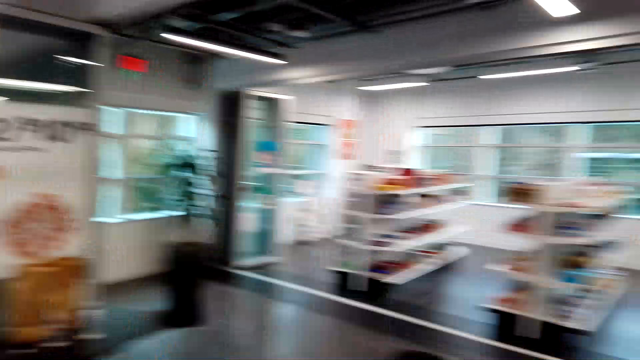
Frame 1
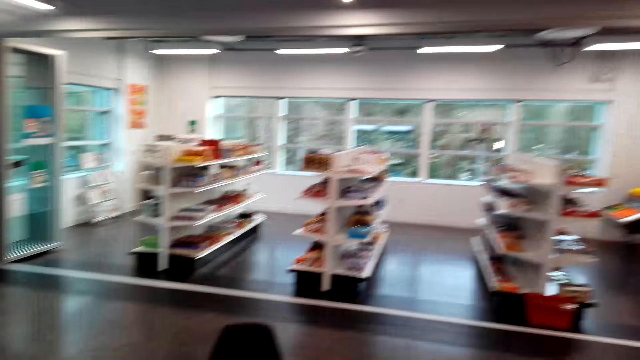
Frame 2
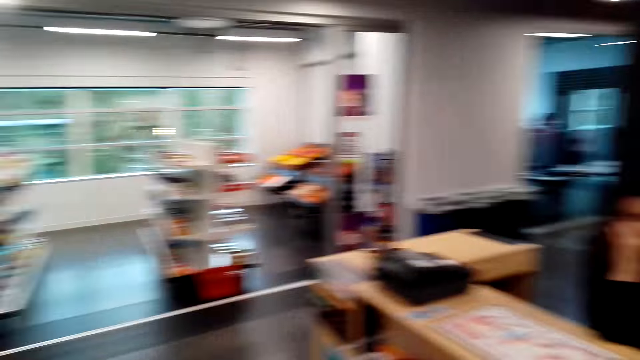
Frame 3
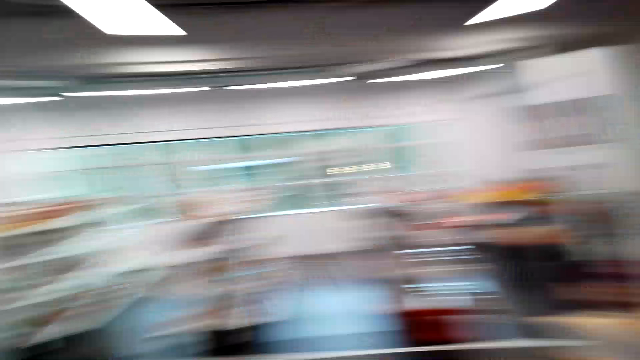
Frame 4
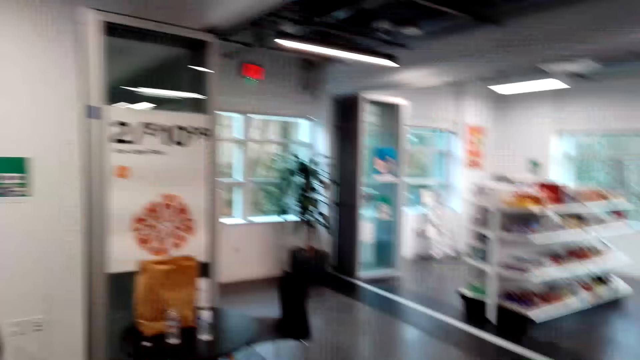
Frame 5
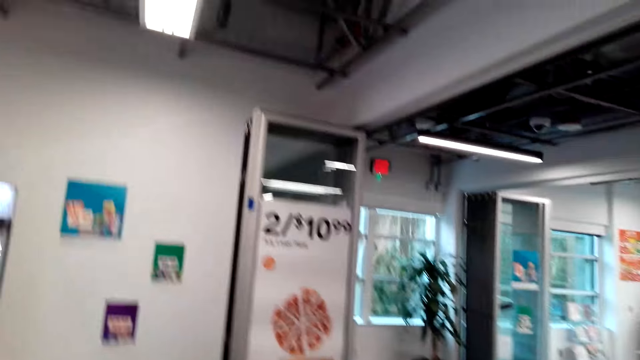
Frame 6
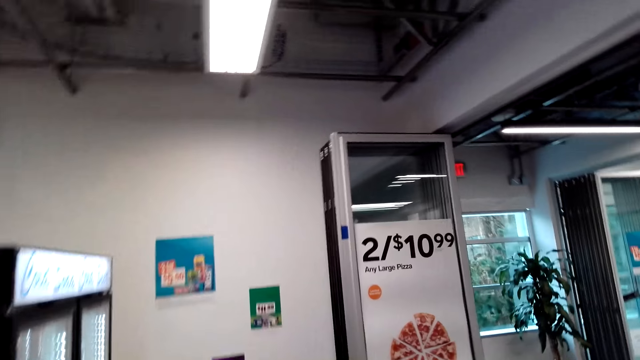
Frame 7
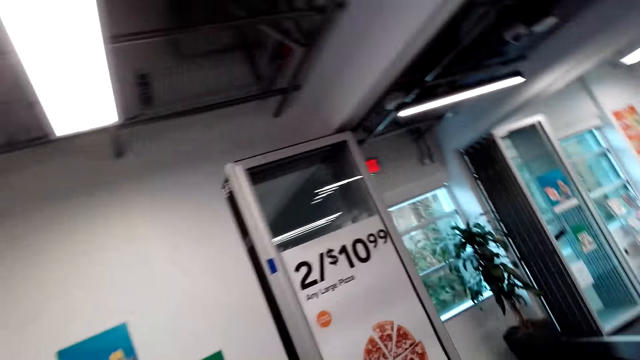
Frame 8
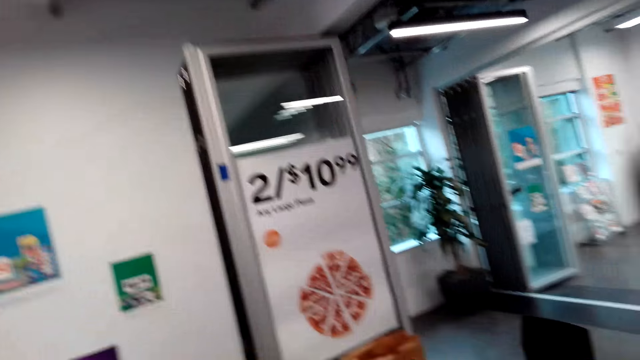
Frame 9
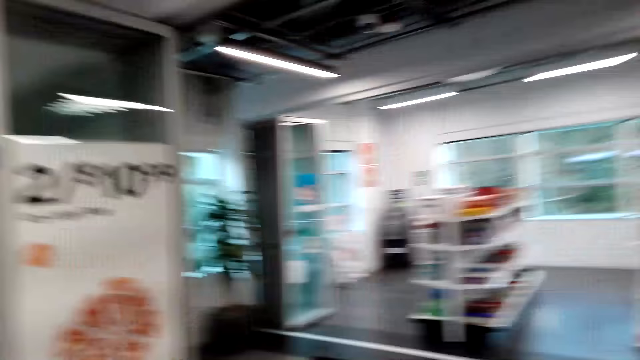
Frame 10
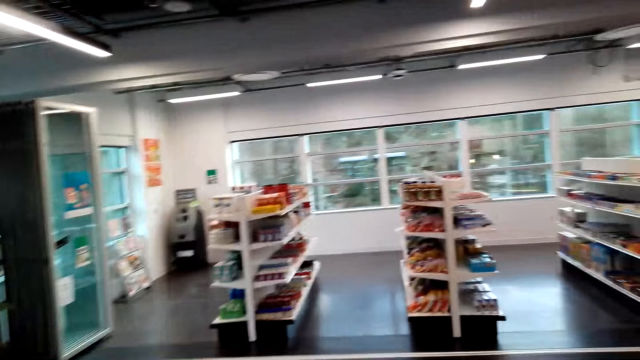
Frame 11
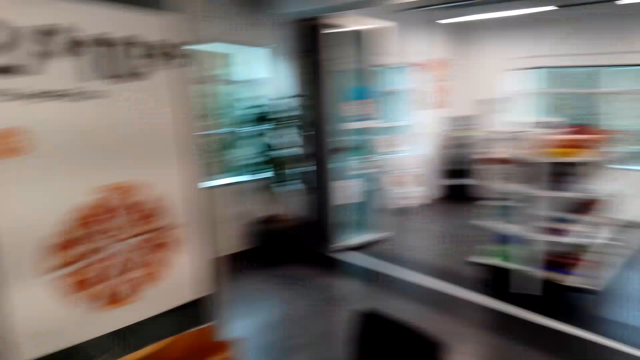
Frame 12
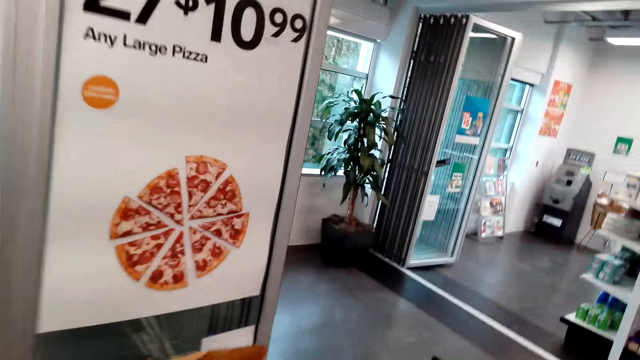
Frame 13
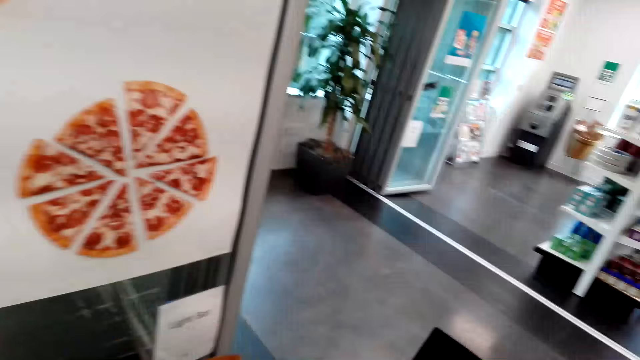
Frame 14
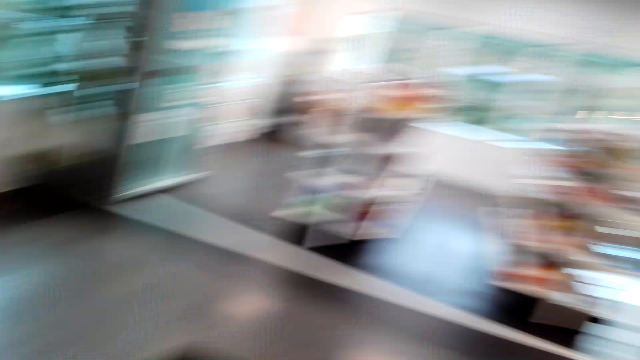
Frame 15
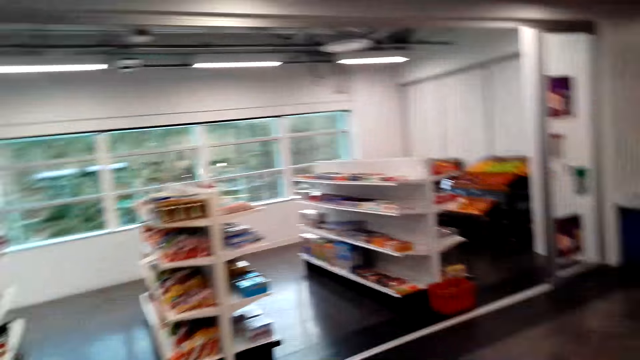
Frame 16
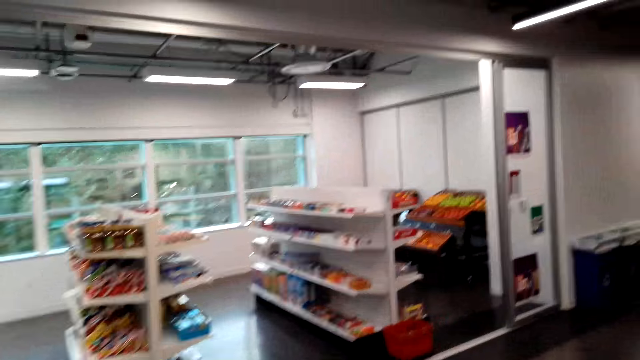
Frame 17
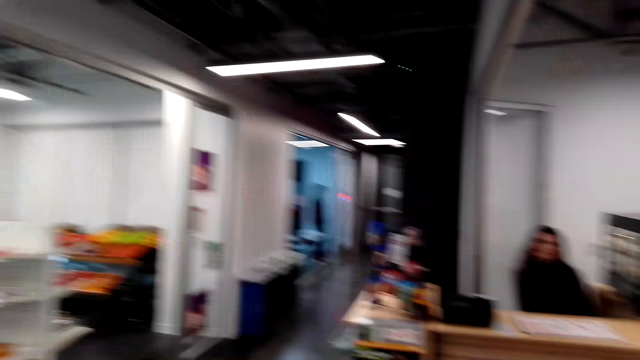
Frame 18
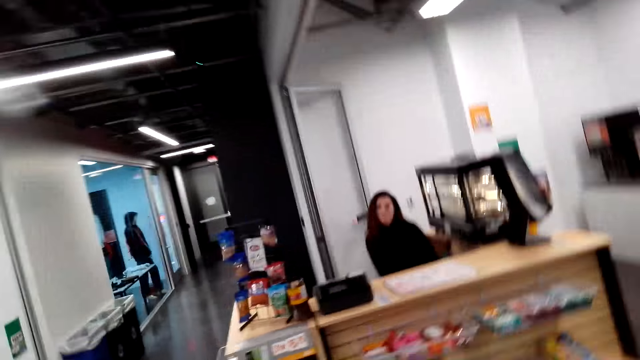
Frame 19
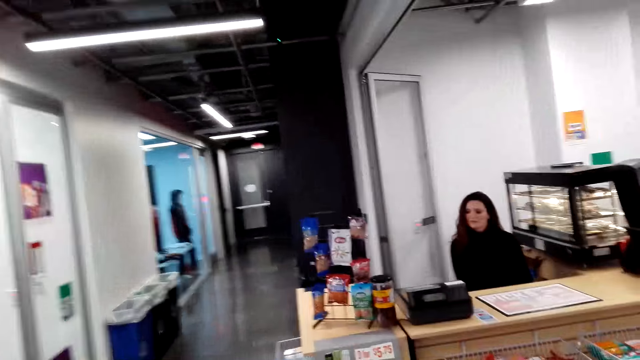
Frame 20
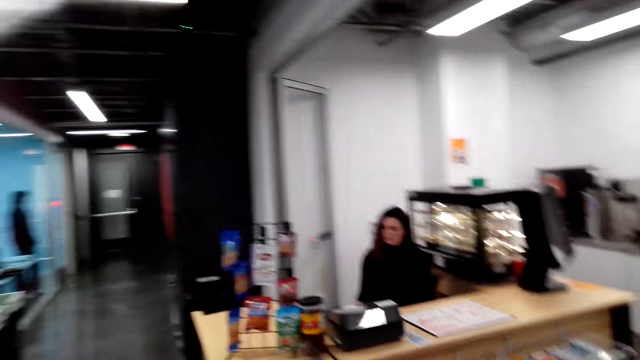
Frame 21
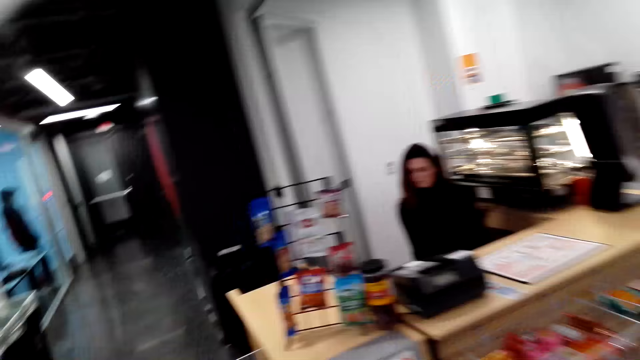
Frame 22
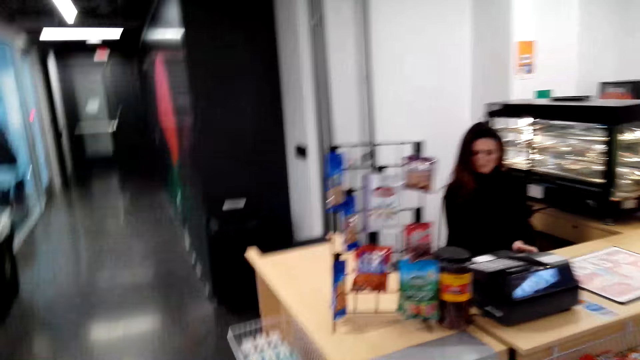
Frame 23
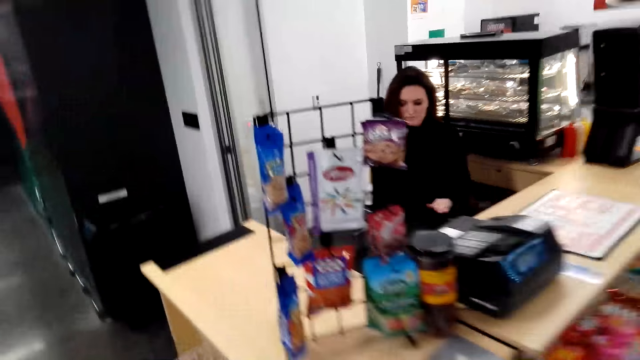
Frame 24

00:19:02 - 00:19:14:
The camera wearer talks to a lady. They walk.

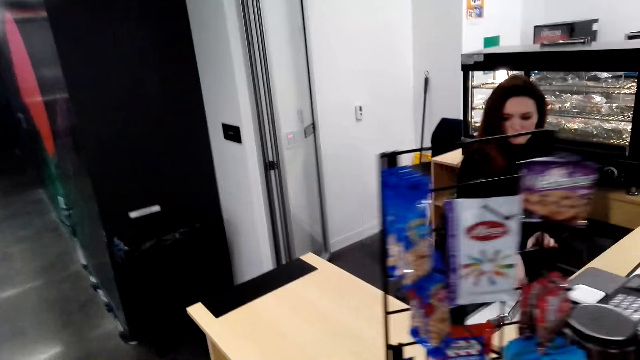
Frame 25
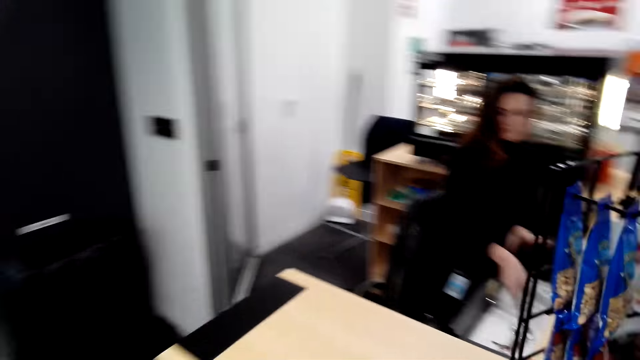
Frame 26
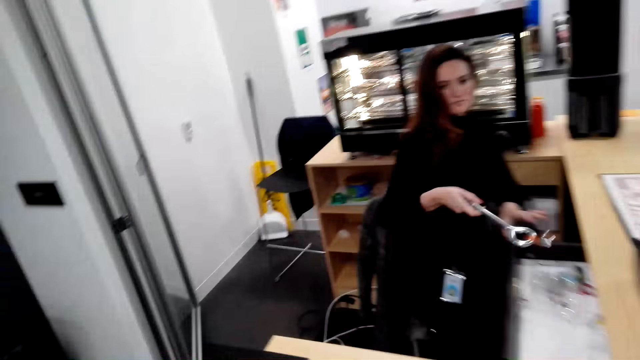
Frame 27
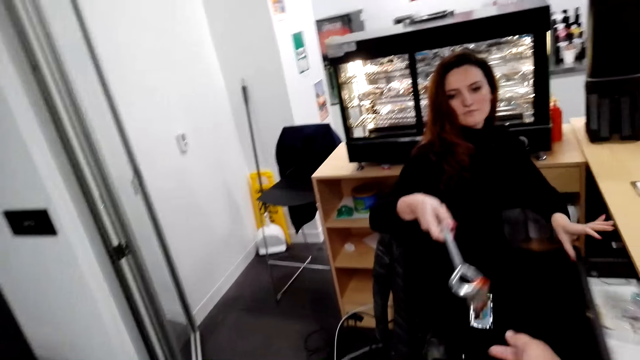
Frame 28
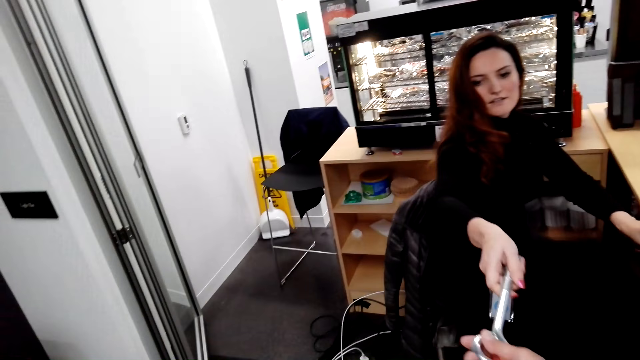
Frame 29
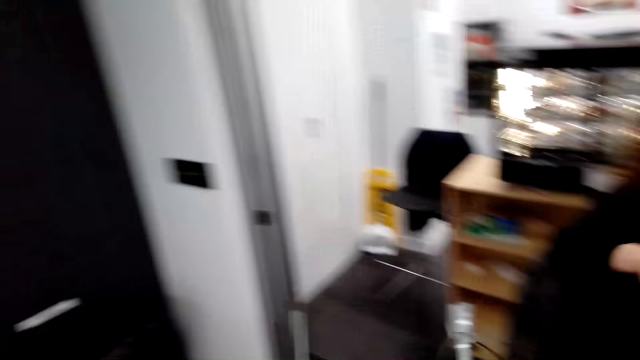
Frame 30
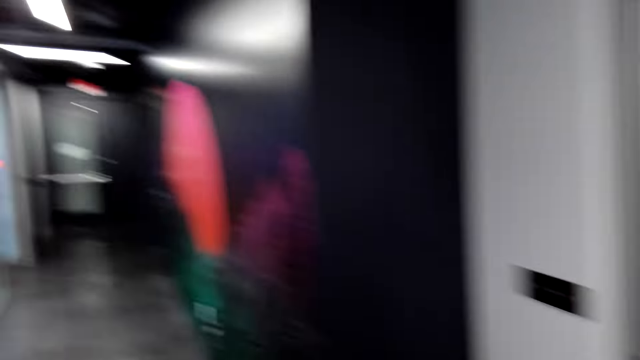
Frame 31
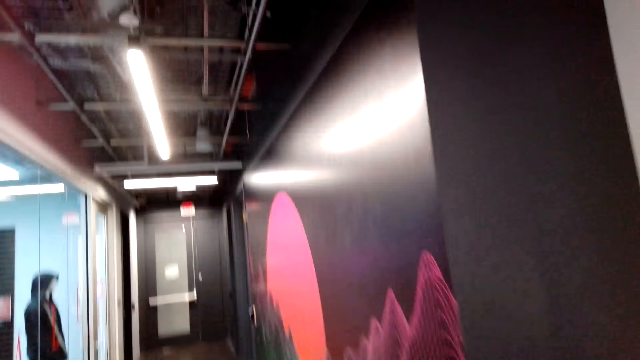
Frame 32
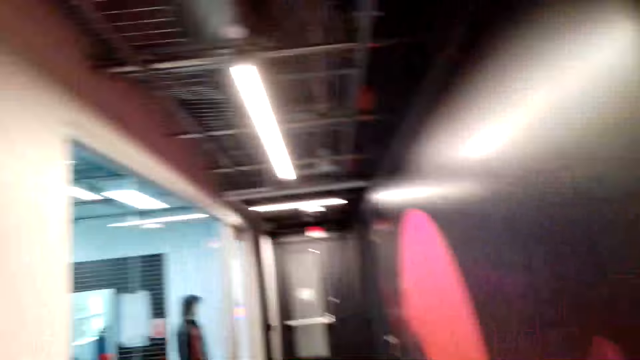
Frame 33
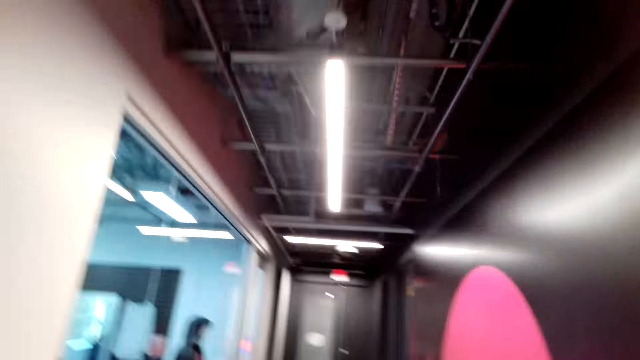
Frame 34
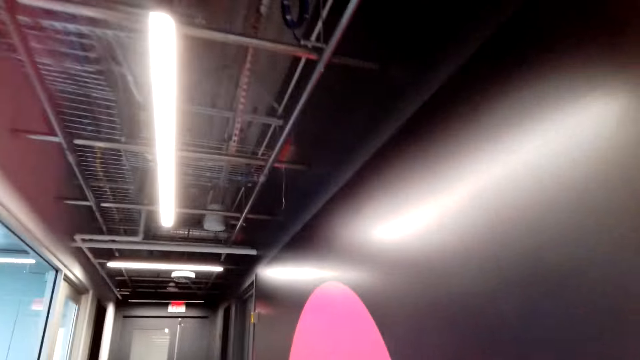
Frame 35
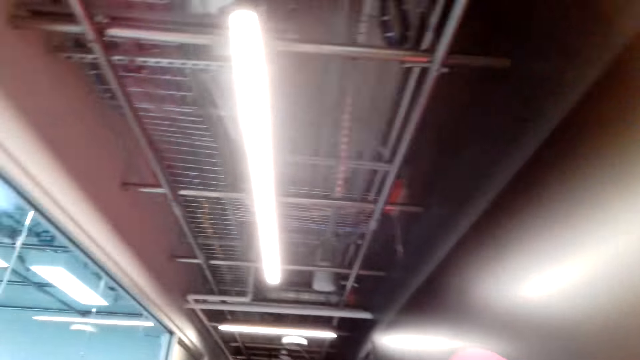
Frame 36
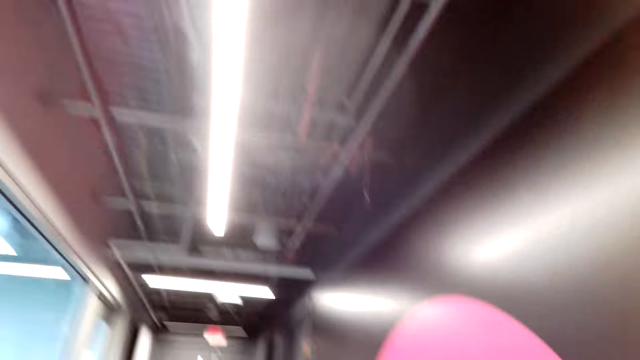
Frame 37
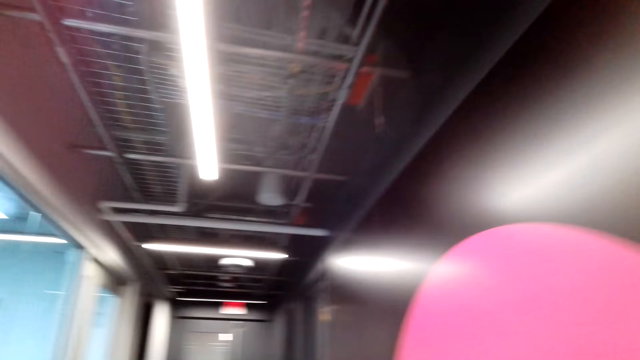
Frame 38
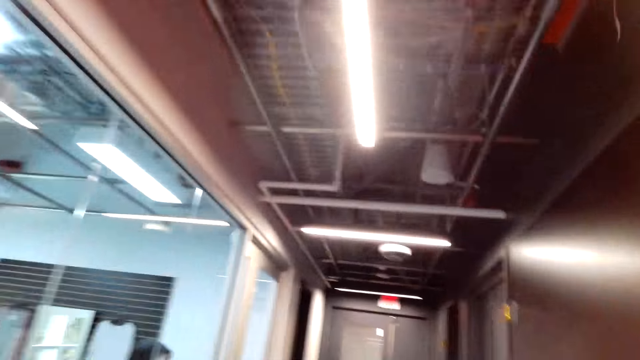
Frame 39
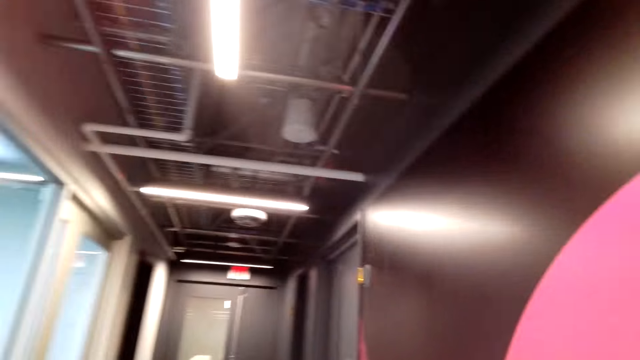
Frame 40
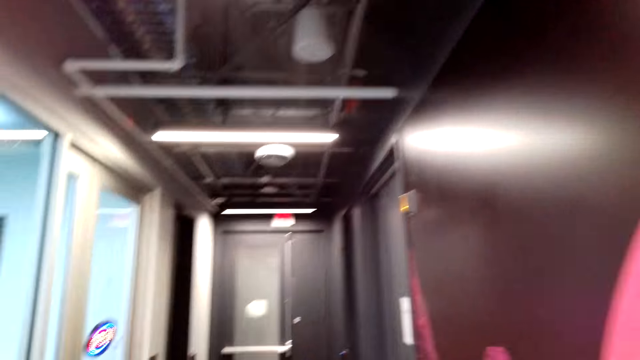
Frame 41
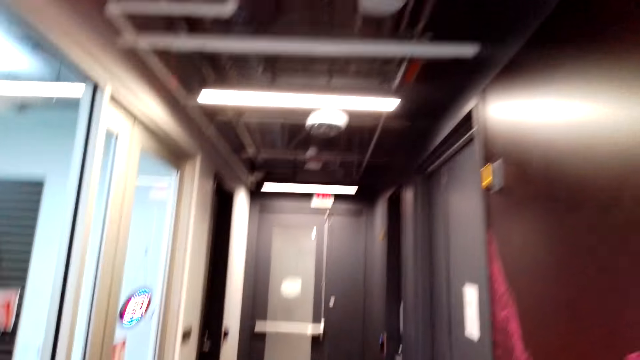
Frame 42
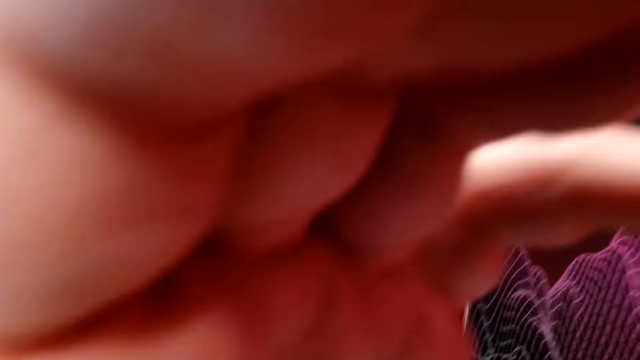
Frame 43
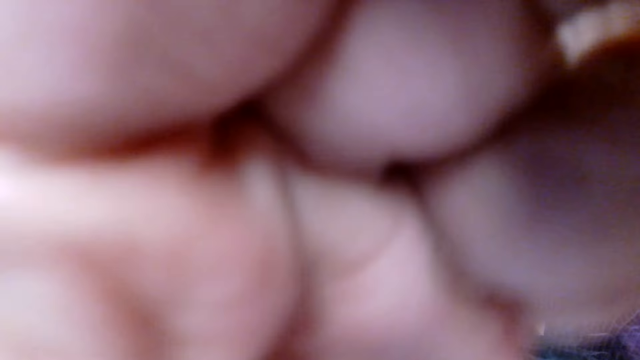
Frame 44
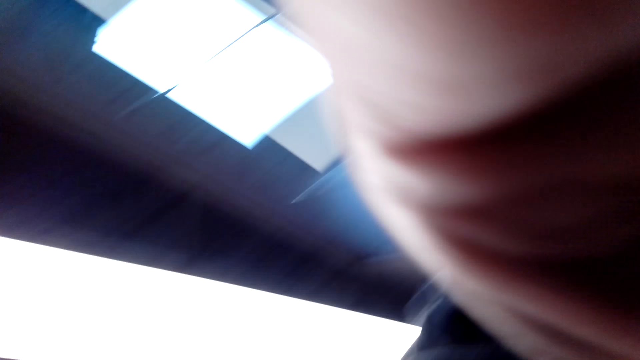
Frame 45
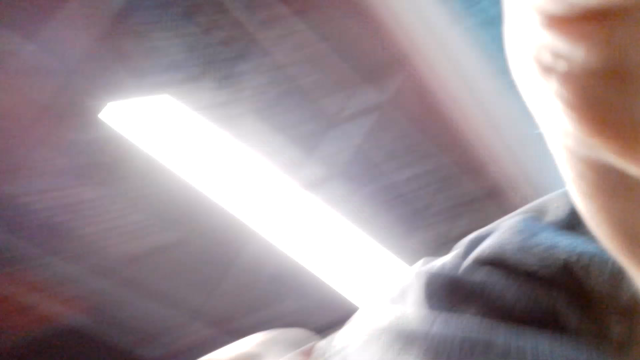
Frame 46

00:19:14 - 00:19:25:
A lady gives the camera wearer the keys. The lady picks up something. The camera wearer picks up something and walks around.
